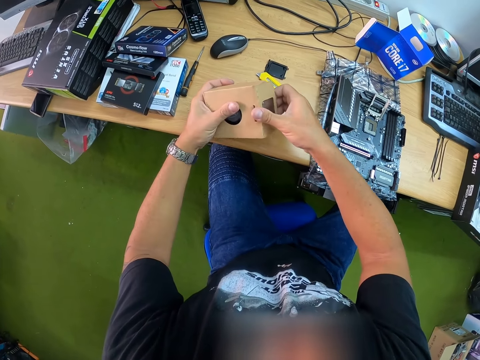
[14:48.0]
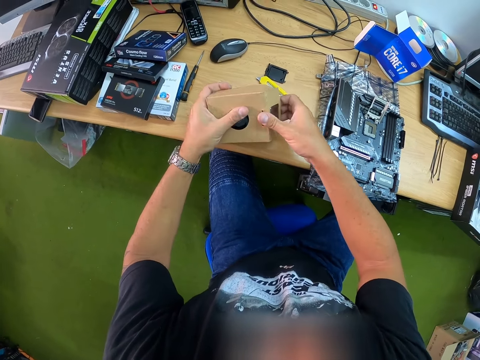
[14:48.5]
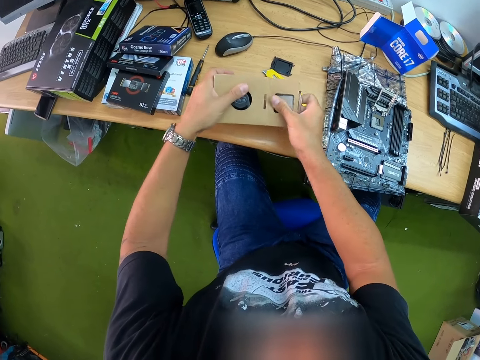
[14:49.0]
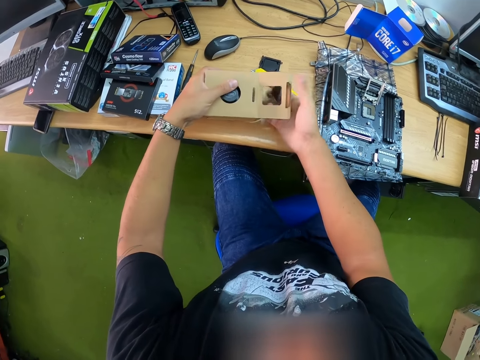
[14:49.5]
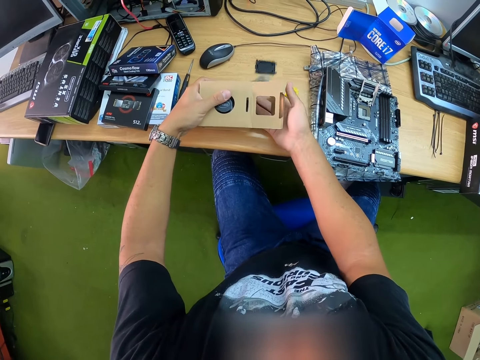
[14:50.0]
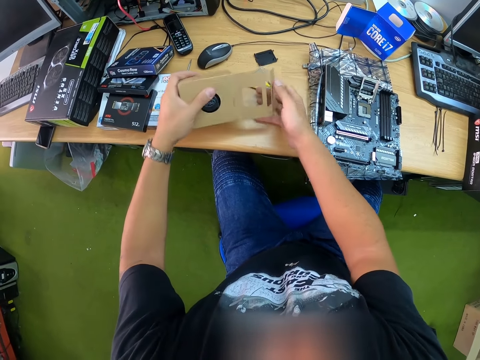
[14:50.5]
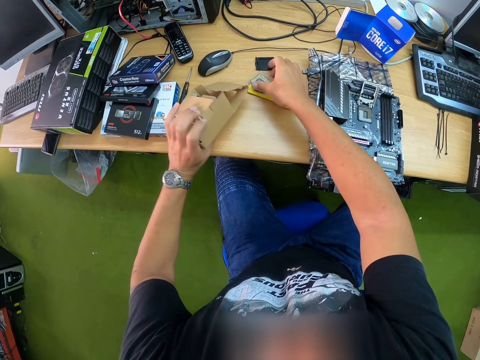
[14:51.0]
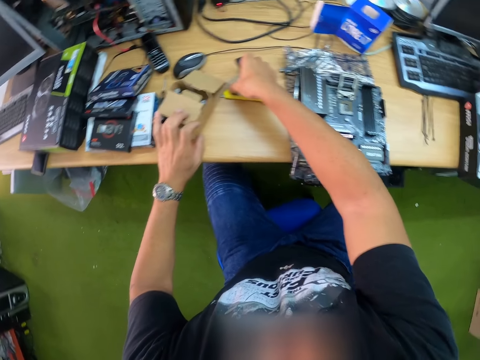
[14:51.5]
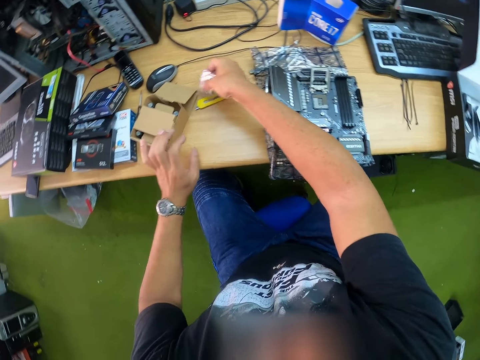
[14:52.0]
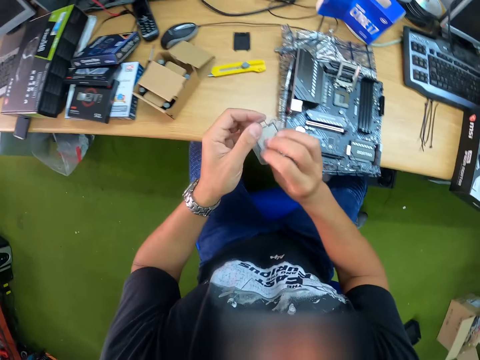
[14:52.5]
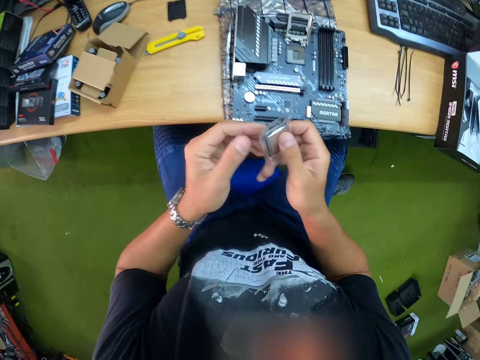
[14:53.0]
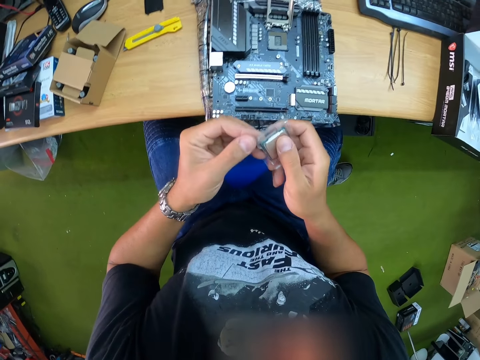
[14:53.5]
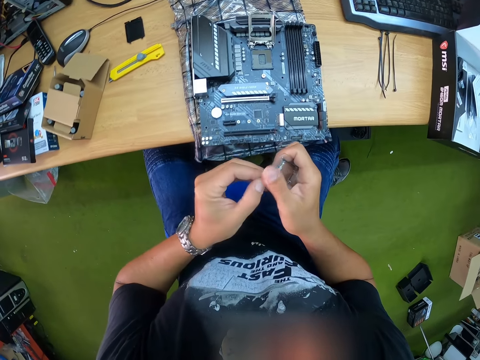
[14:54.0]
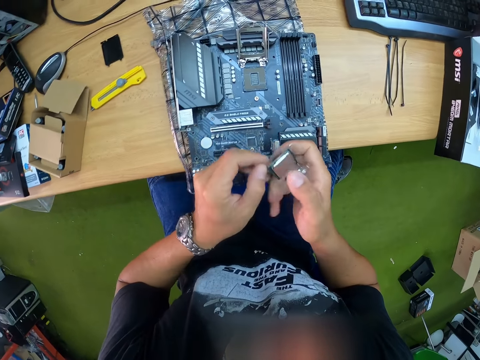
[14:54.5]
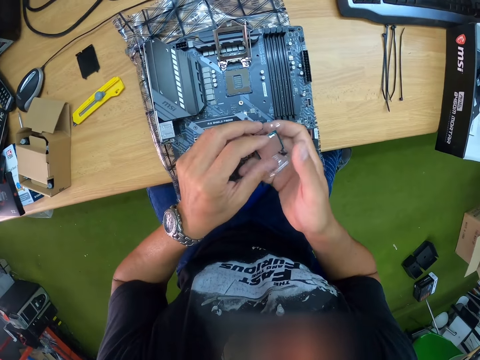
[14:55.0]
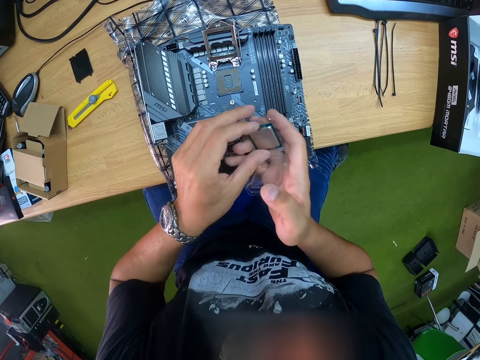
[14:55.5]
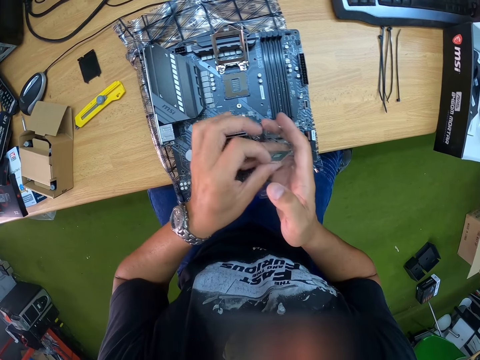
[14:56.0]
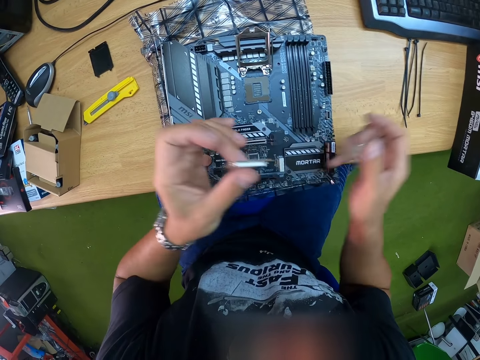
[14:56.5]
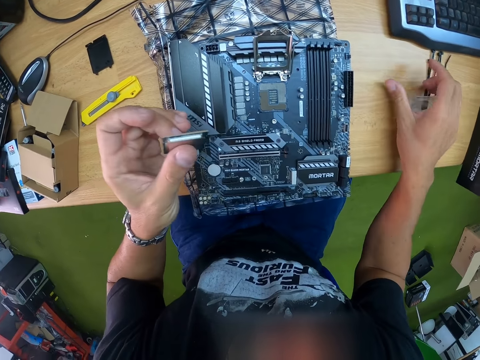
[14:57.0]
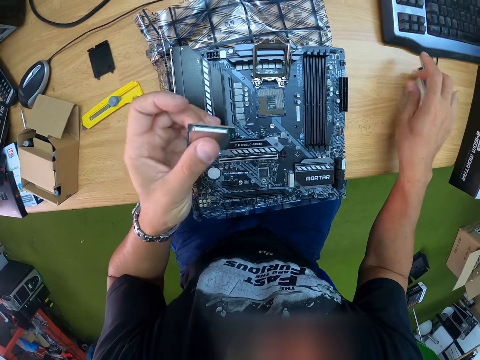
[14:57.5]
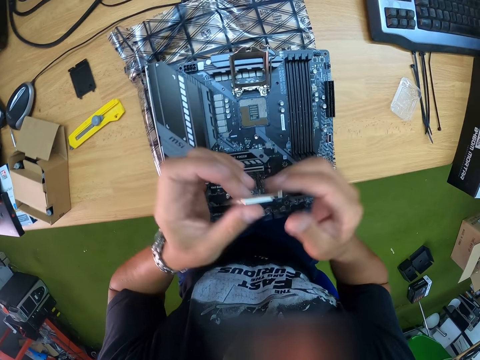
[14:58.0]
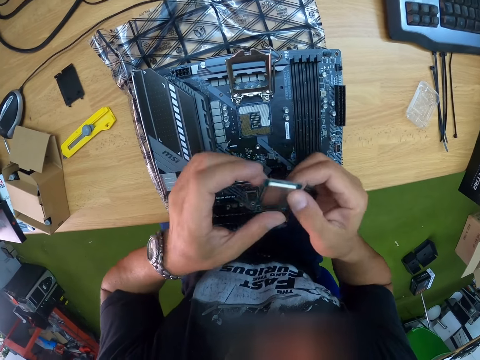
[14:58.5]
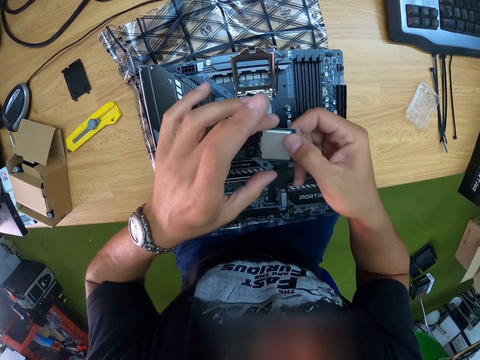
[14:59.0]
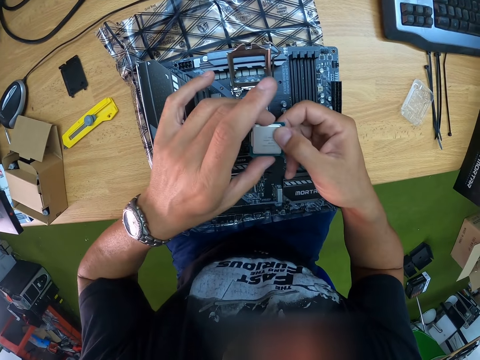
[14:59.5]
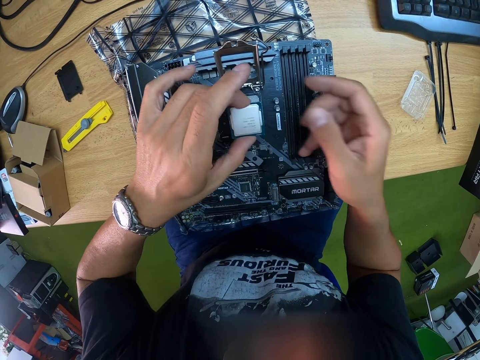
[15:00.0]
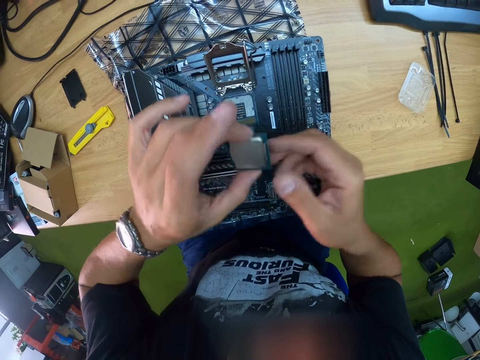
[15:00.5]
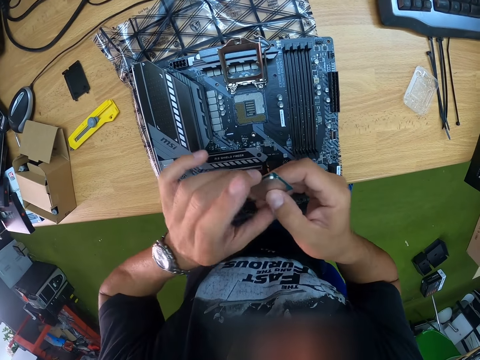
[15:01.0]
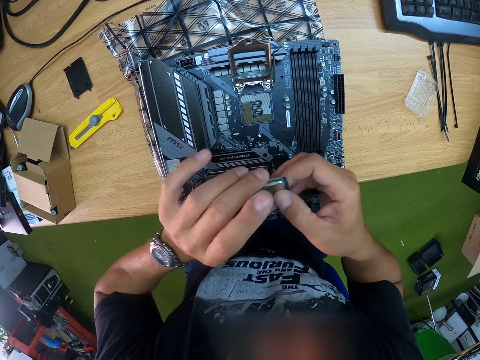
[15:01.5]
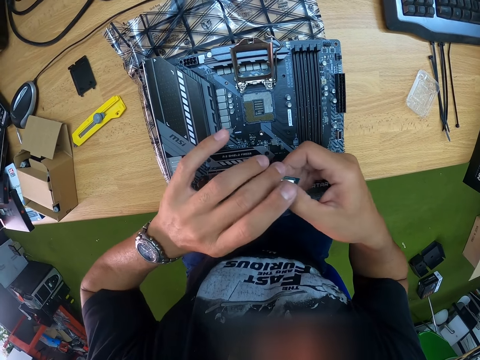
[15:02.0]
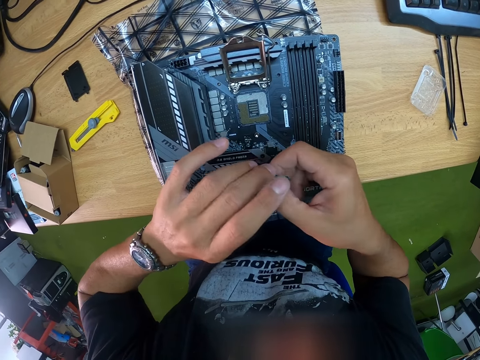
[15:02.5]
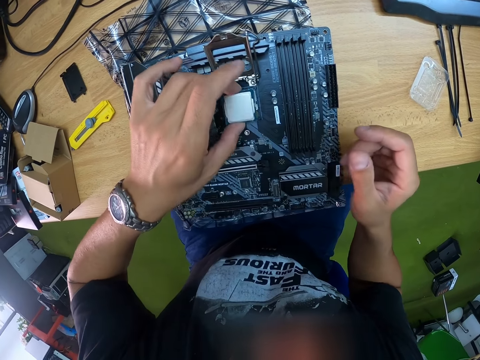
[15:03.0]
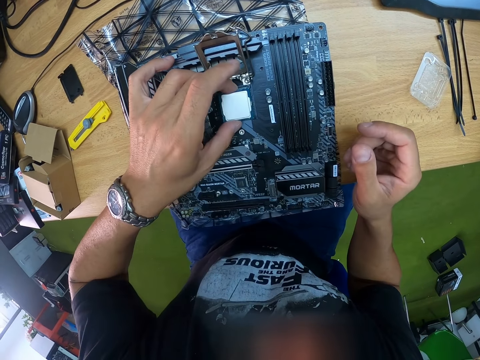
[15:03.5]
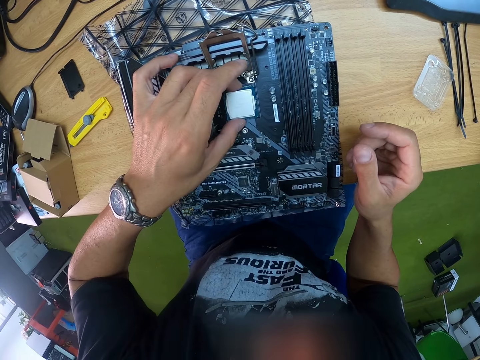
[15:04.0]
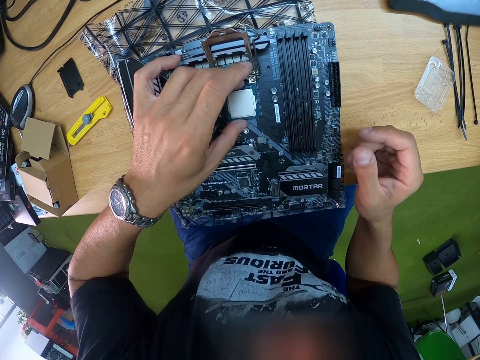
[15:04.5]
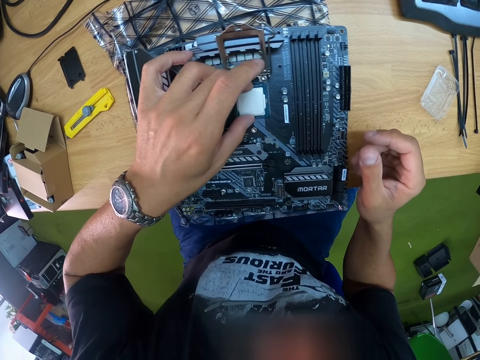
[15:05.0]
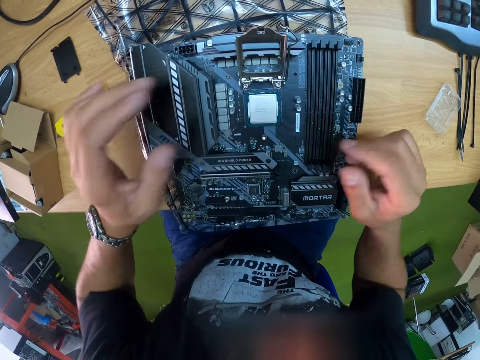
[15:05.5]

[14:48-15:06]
The camera wearer opens the box with his right hand. He removes a chip from the box with his right hand. He drops the chip on the table with his right hand. He drops the box in his left hand on the table. He holds the CPU top. He picks up the chip with his right hand. He passes the chip in his right hand to his left hand. He passes the chip in his left hand to his right hand. He opens the paper. He removes the chip from a pack with his left hand. He drops the pack on the table with his right hand. He passes the chip in his left hand to his right hand. He passes the chip in his right hand to his left hand. He places the chip in the chip panel on the motherboard with his left hand.

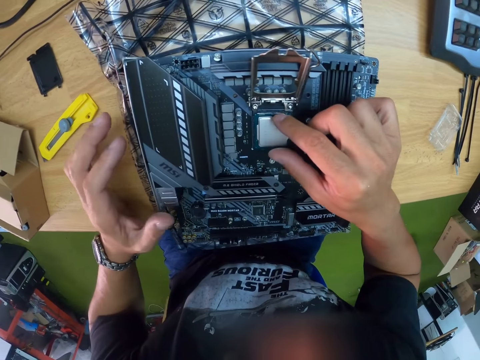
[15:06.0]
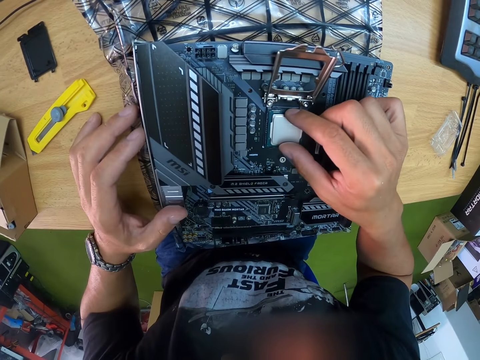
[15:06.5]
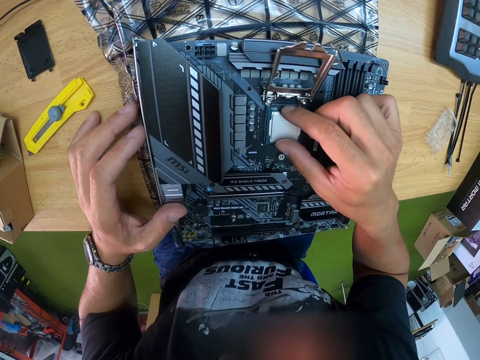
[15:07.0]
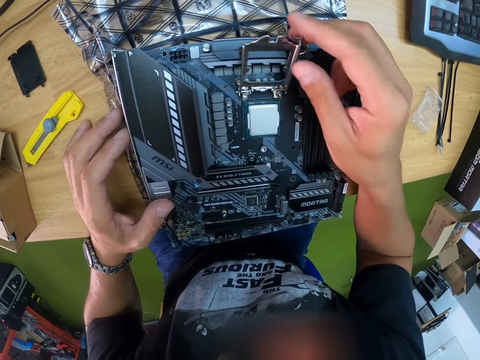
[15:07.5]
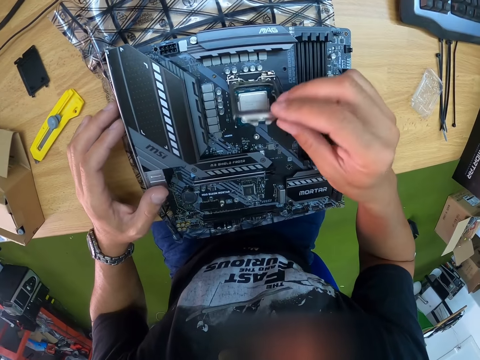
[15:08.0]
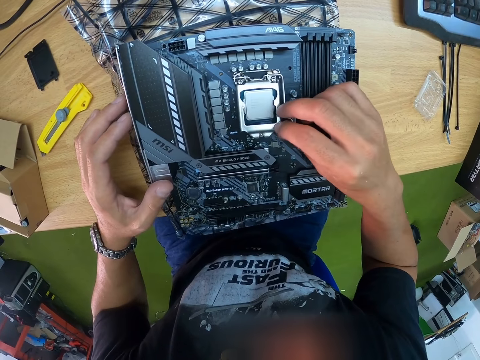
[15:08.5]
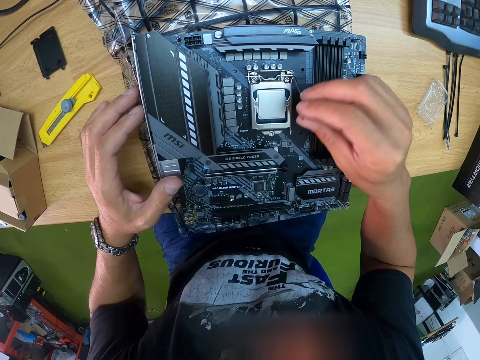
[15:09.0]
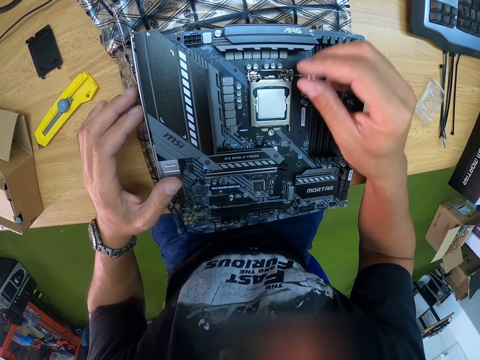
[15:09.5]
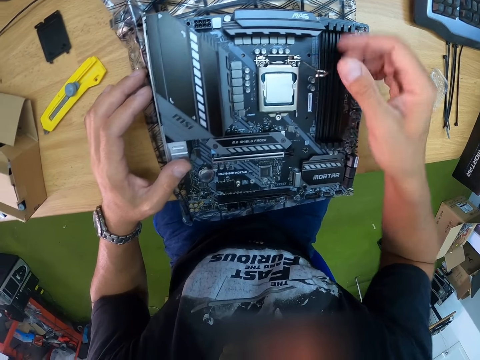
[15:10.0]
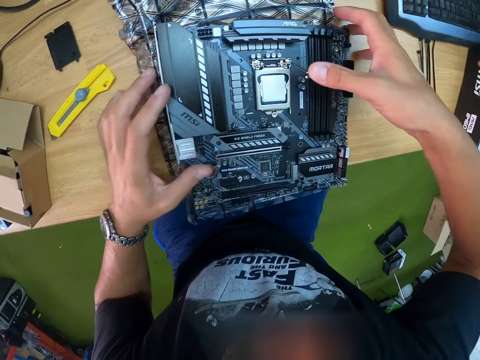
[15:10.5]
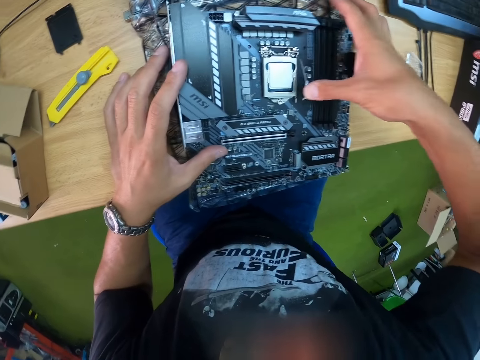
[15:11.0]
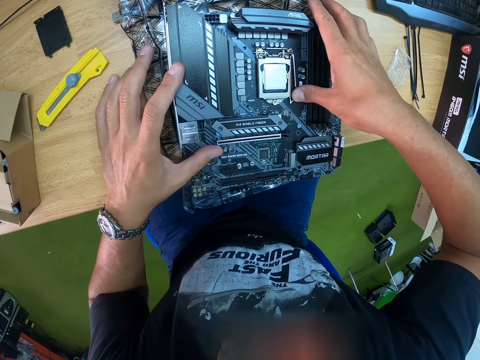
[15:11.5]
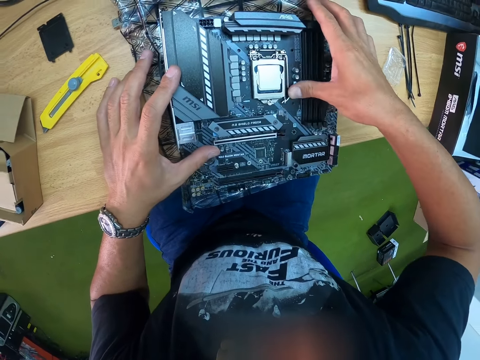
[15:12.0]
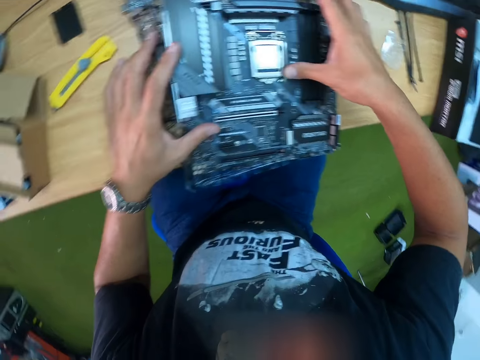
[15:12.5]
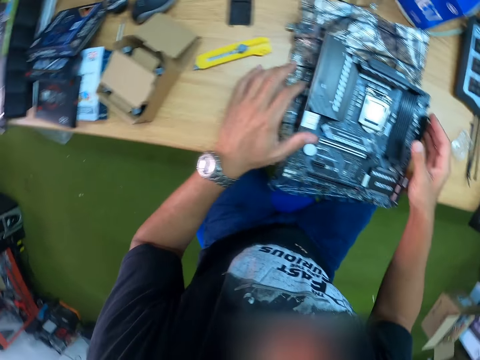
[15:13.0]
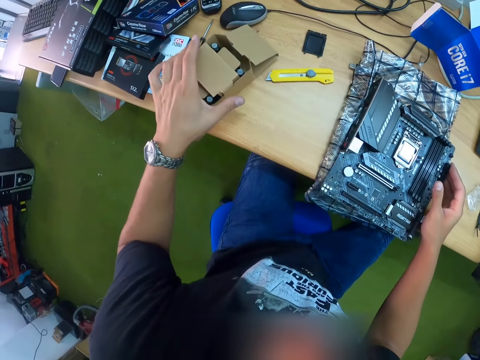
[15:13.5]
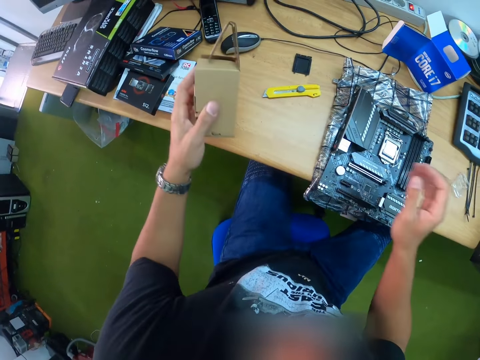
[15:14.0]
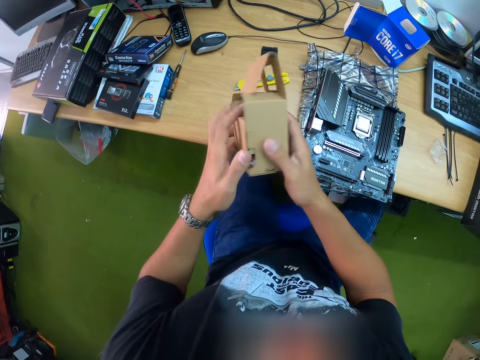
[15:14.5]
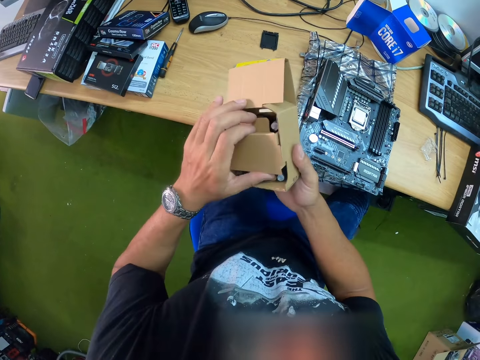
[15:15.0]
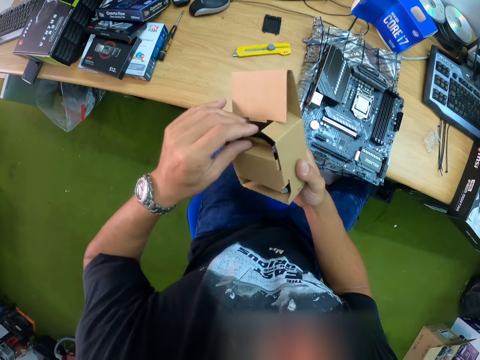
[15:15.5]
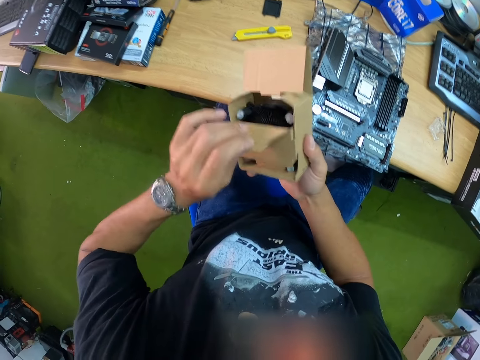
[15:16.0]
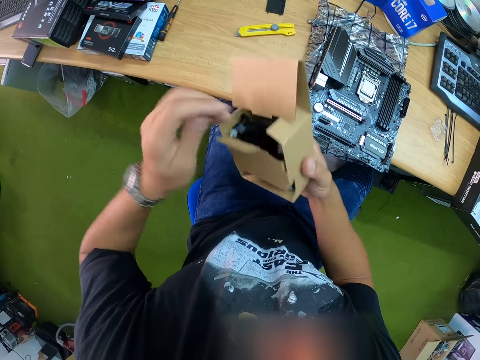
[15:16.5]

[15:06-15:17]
The camera wearer places the metal on the CPU. He locks the chip panel with his right hand. He picks up the box or carton on the table with his left hand. He passes the box from his left hand to his right hand. He opens the carton.
